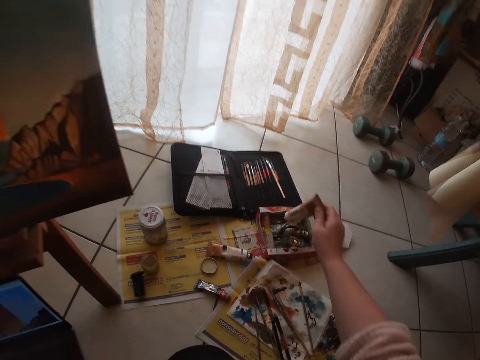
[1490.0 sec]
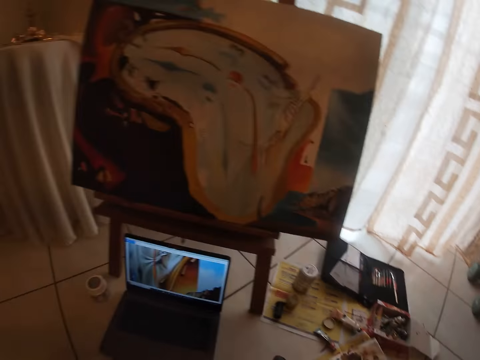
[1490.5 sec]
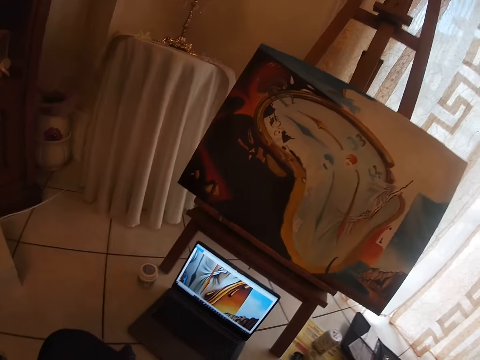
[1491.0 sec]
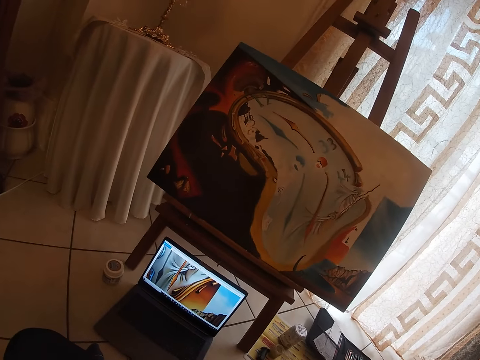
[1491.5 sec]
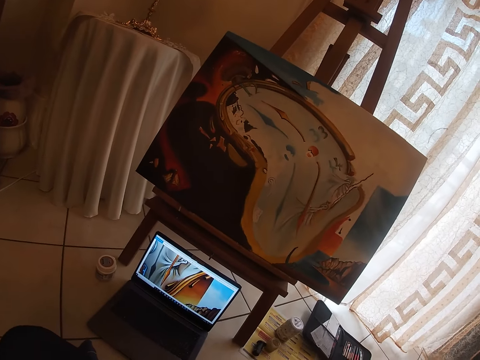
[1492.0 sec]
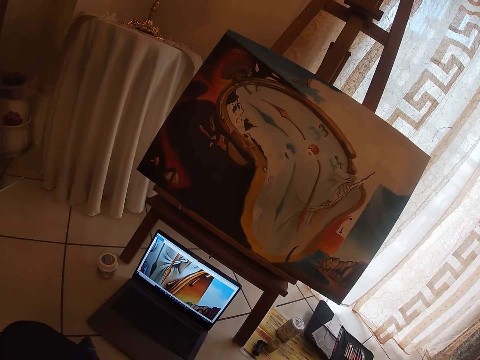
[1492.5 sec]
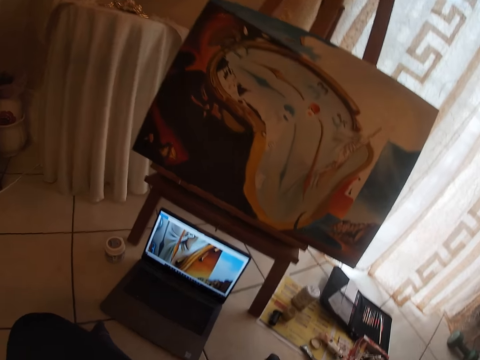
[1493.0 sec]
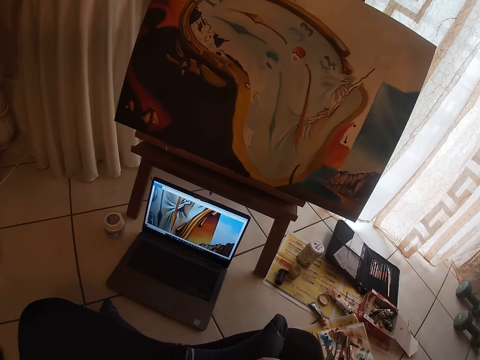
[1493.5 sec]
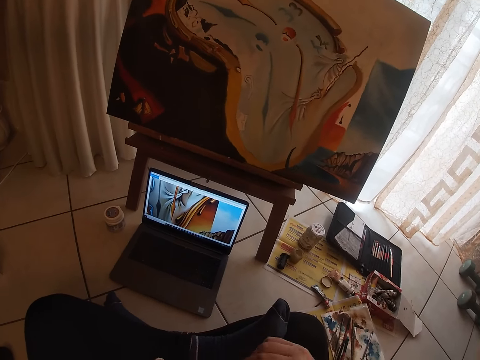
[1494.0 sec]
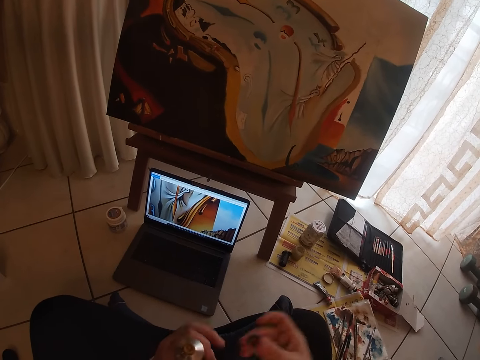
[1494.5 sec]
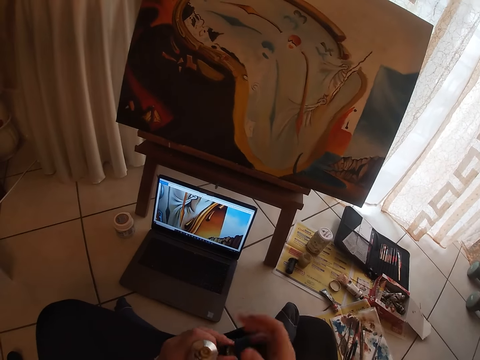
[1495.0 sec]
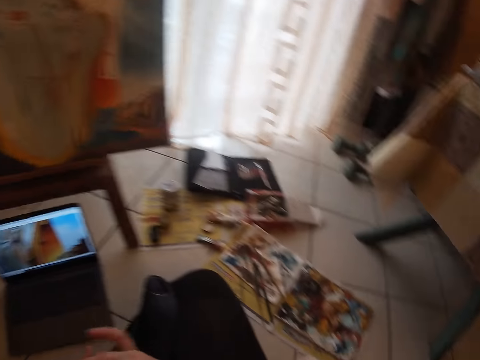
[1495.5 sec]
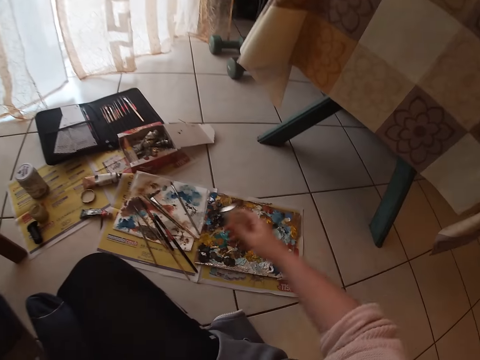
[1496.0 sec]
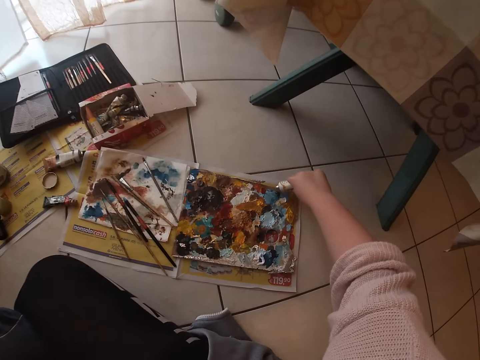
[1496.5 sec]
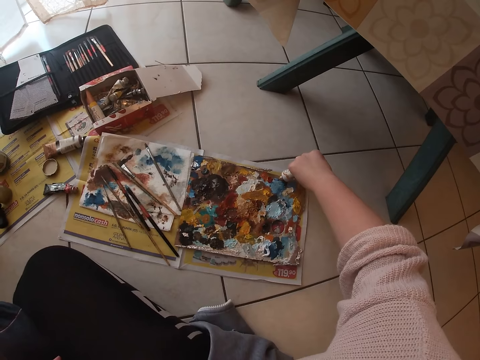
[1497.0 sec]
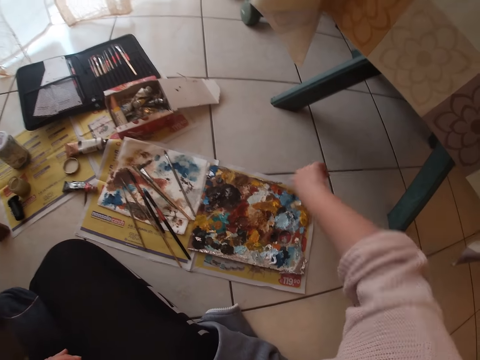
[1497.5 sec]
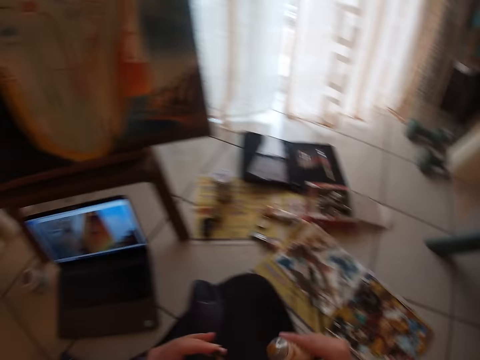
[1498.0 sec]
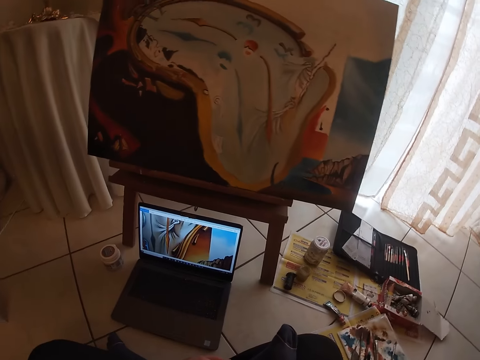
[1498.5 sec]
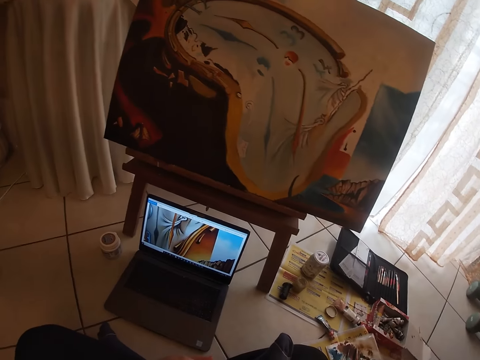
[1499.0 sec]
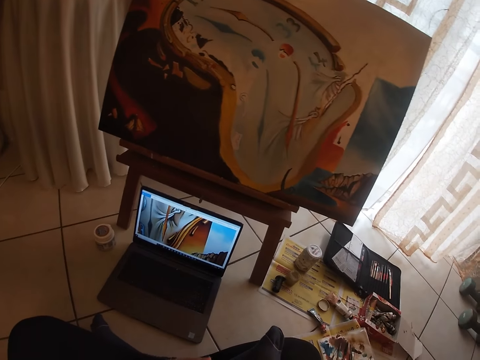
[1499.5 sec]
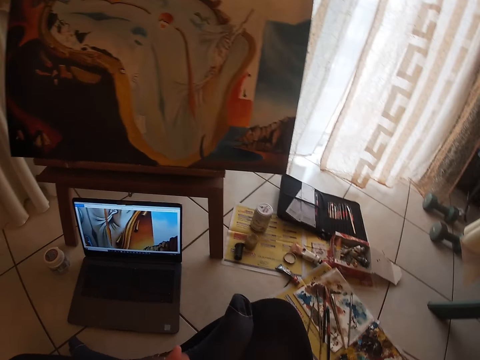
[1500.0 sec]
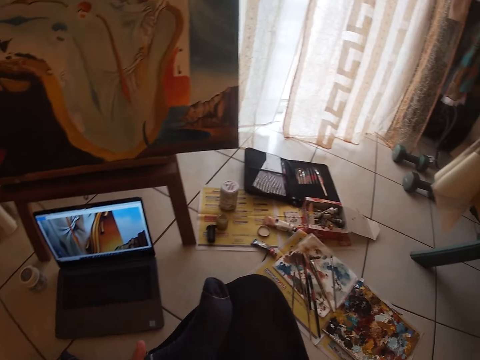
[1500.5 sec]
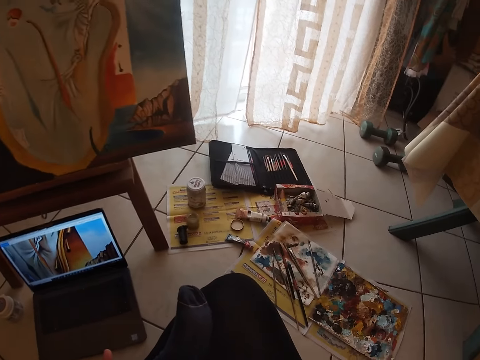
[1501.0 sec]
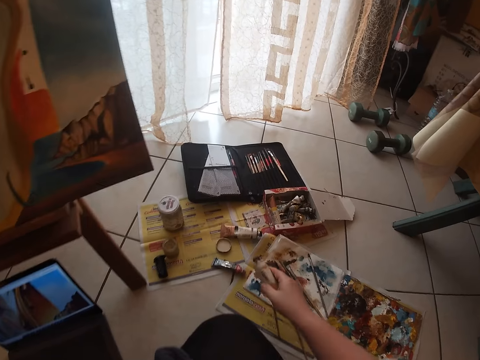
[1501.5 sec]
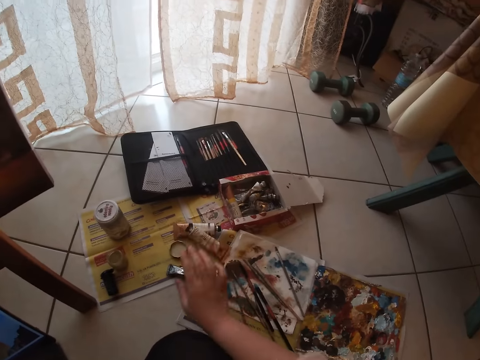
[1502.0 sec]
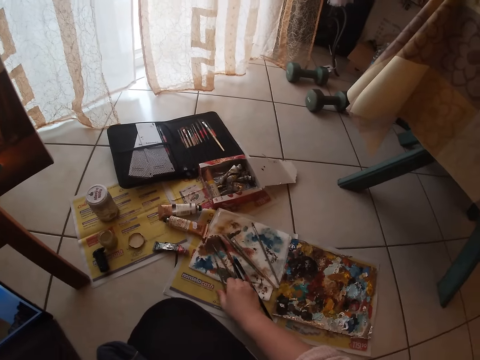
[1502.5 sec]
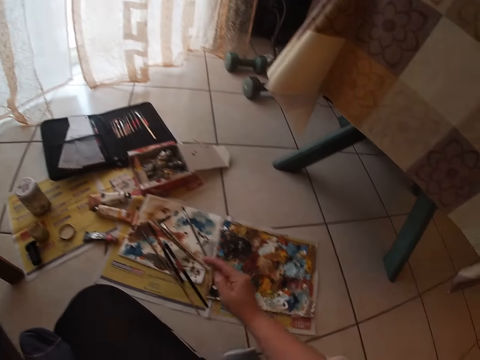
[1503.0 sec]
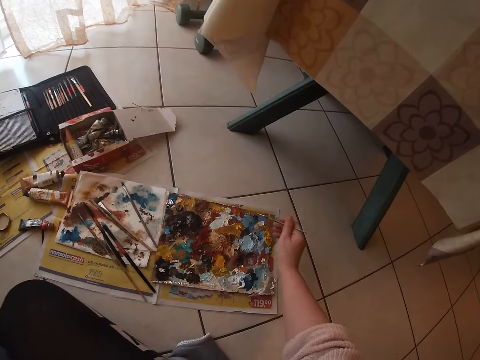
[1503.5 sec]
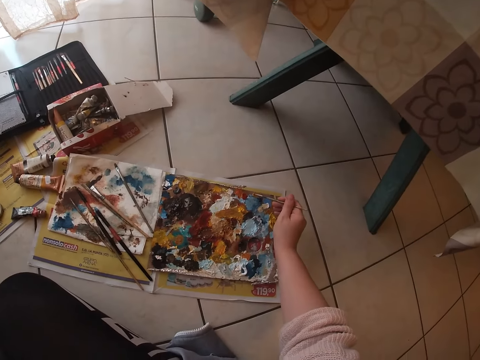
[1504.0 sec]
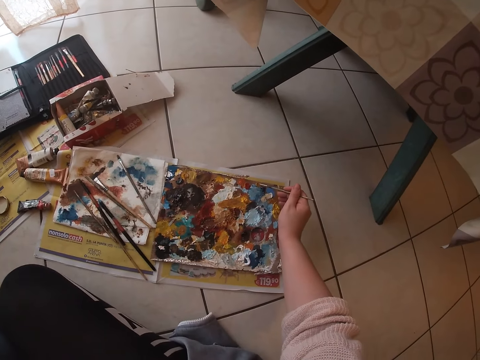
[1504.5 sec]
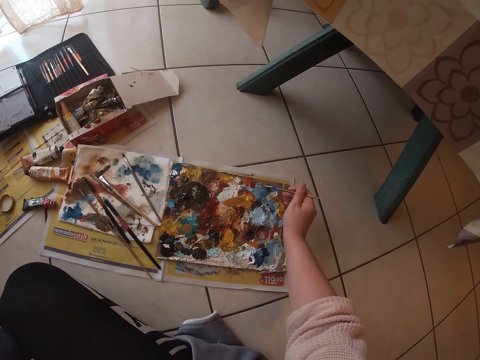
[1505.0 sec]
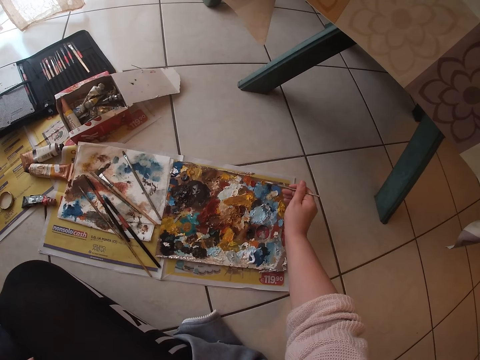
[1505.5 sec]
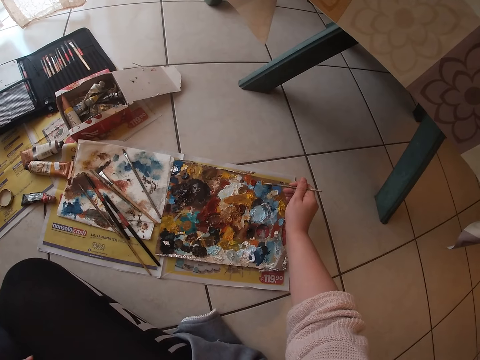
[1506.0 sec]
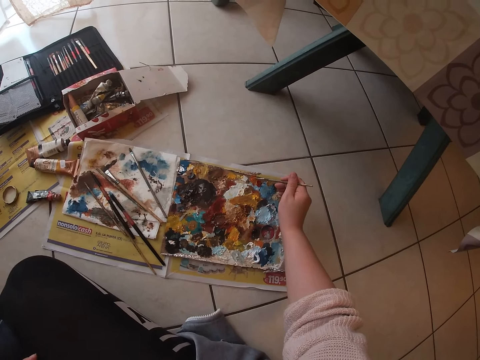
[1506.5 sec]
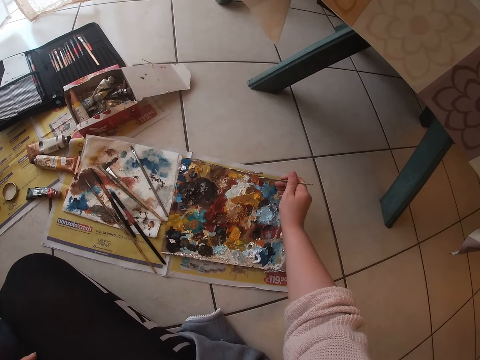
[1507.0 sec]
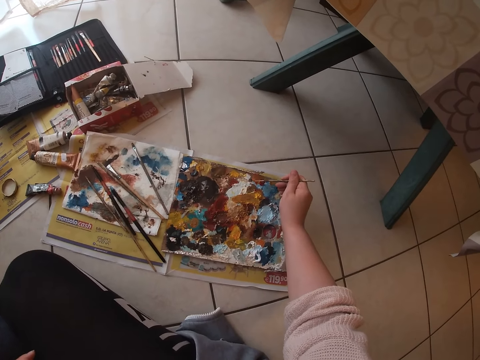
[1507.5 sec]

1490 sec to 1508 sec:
The camera wearer opens the tube of paint. They pour the paint on the palette. They press the tube of paint on the palette. They close the tube of paint. They drop the tube of paint on the floor. They pick up the small detail brush or paint brush on the floor. They add color to the paint brush. They put the small detail brush on the palette.

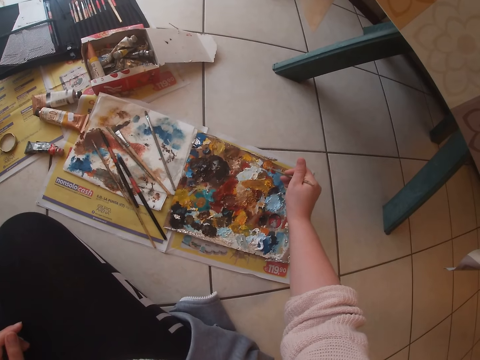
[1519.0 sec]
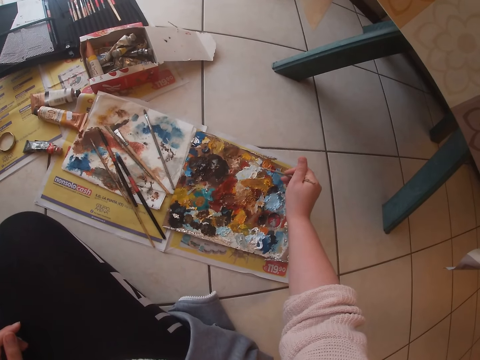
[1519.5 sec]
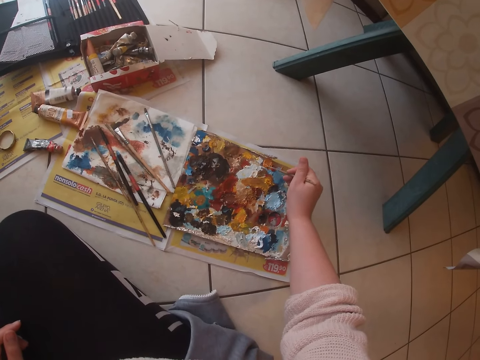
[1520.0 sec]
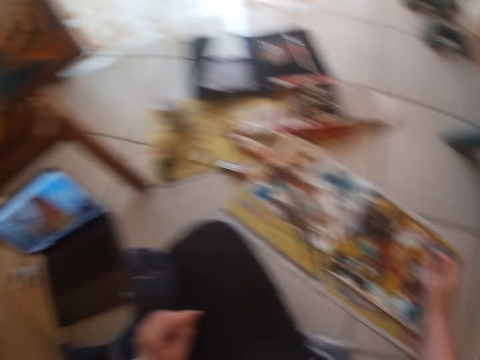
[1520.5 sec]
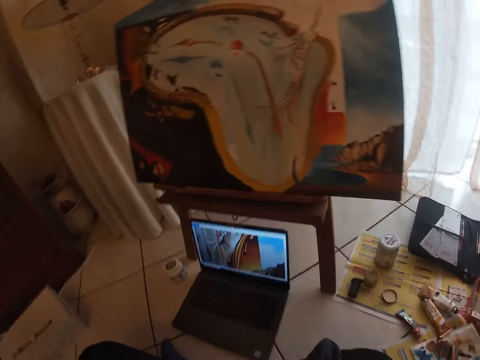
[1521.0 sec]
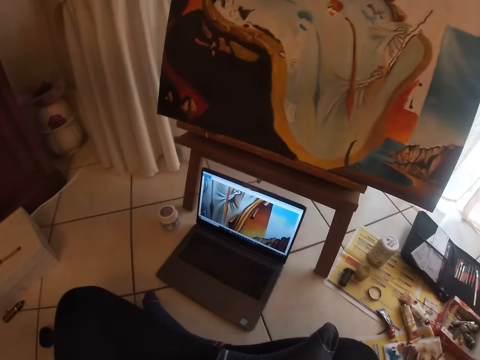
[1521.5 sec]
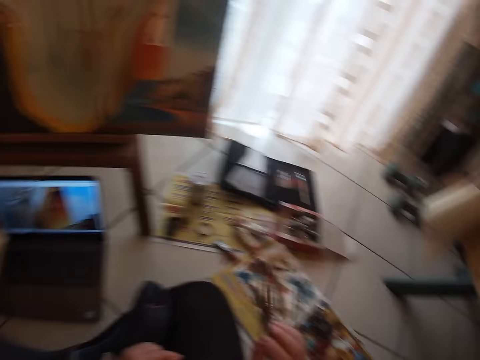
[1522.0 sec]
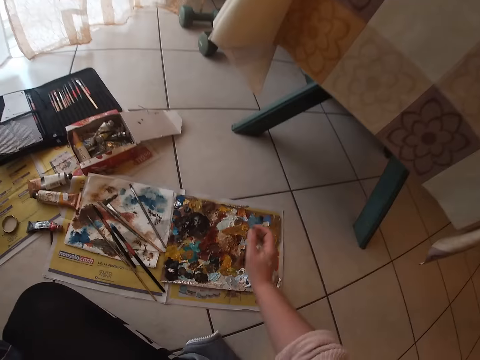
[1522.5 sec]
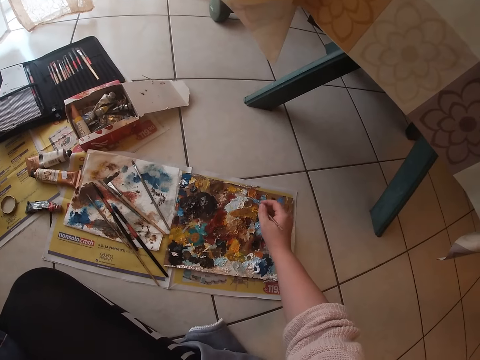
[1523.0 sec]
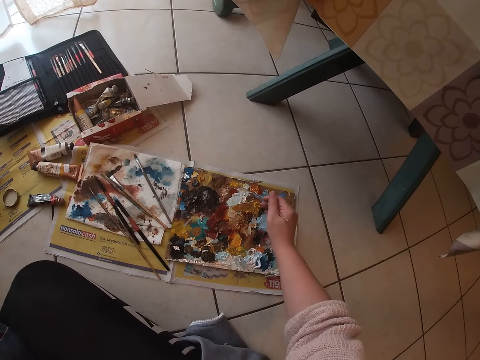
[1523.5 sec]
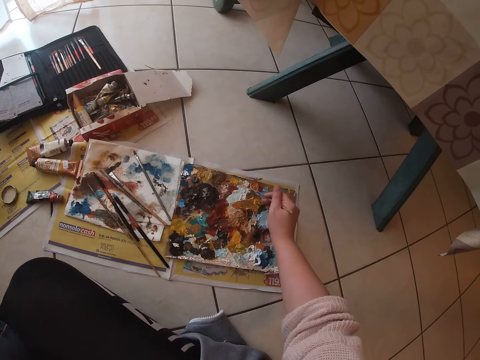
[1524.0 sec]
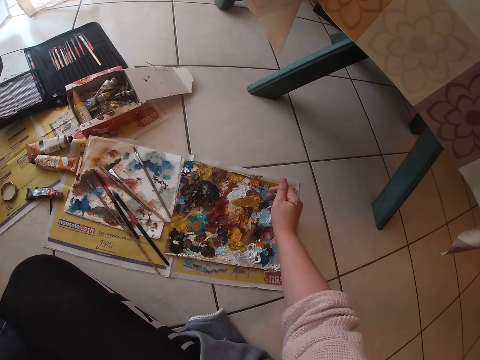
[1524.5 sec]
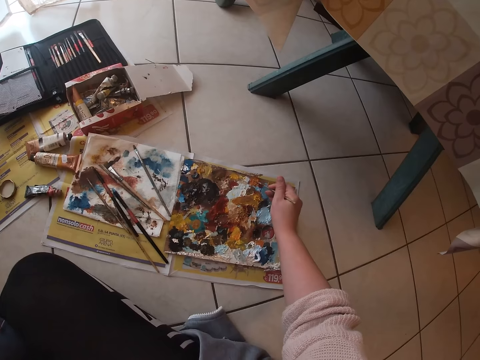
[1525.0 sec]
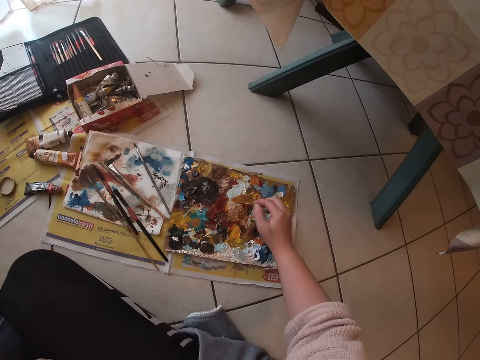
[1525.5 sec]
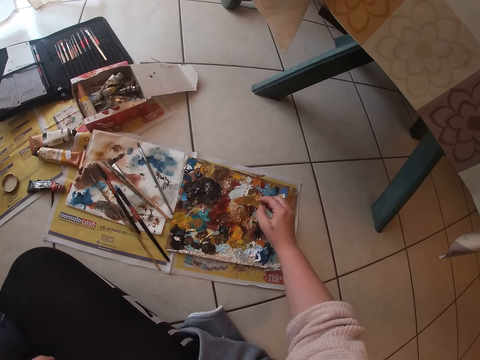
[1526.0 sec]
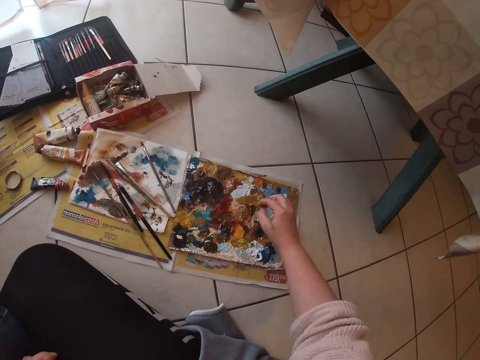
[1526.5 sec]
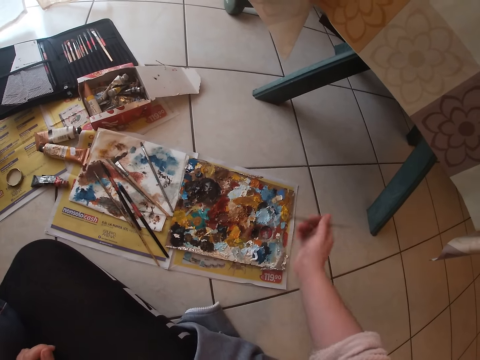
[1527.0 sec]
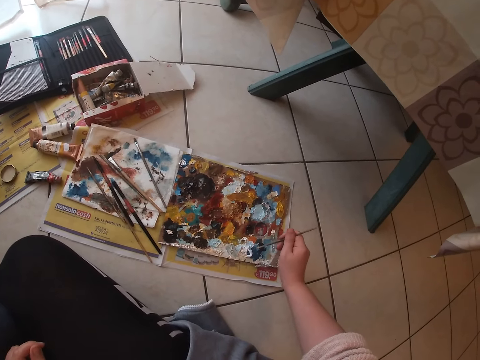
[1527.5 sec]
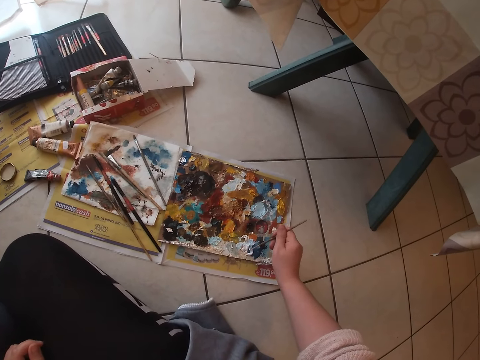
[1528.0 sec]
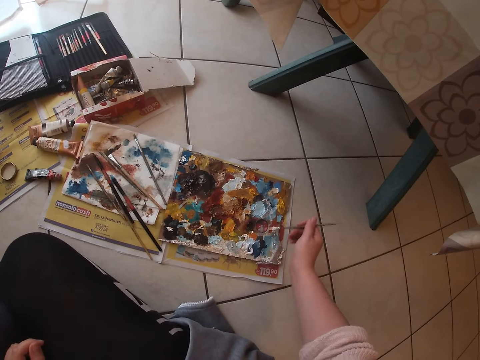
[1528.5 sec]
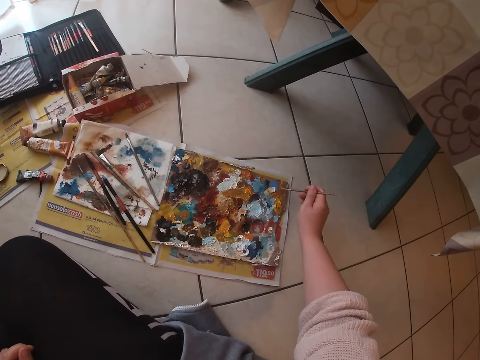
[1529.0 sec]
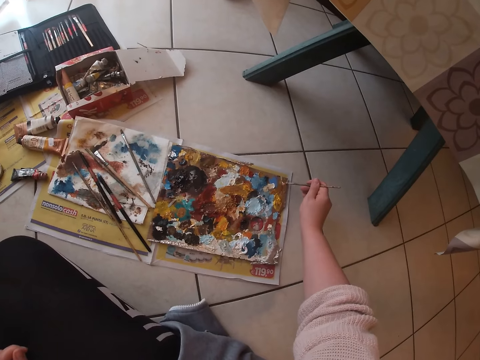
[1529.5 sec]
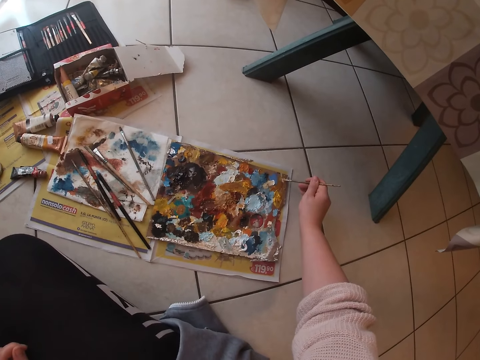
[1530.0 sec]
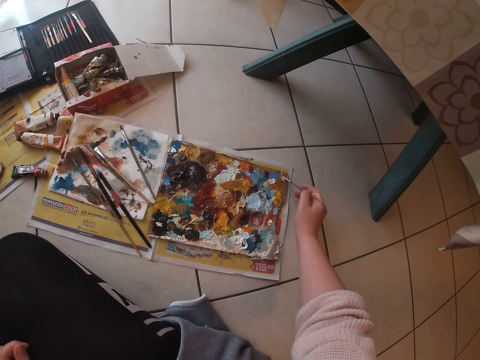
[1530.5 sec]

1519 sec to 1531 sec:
The camera wearer refers from a picture displayed on the laptop screen. They add color to the paint brush.
